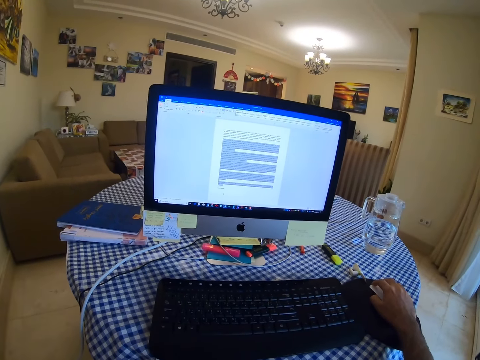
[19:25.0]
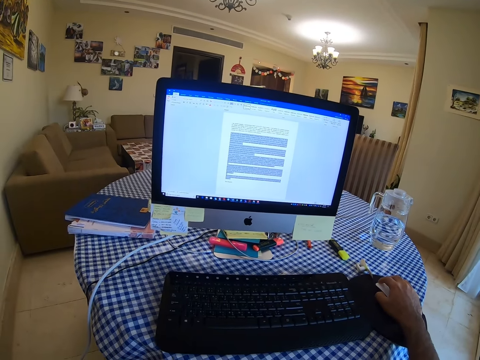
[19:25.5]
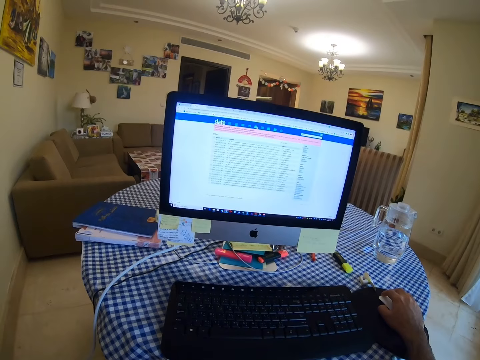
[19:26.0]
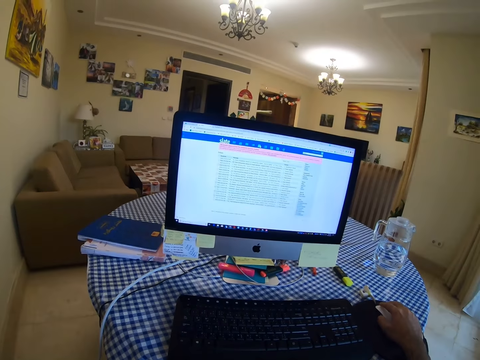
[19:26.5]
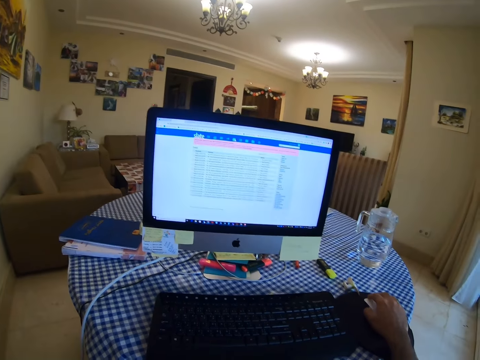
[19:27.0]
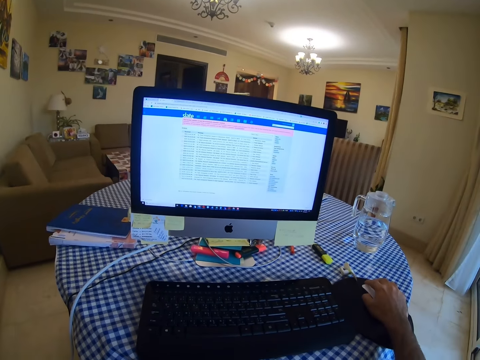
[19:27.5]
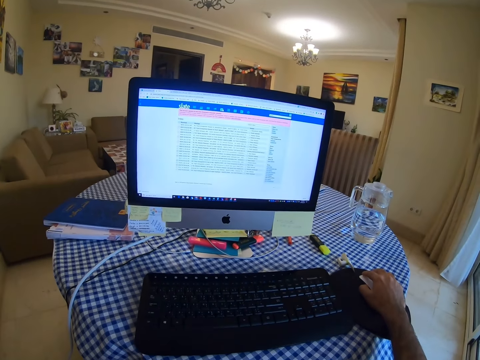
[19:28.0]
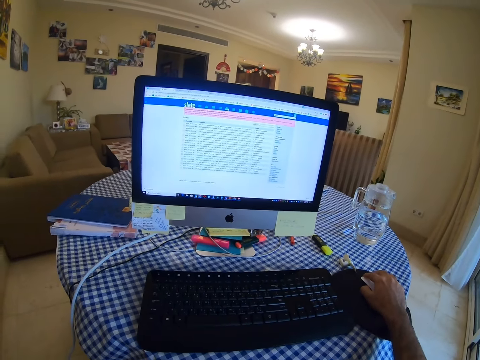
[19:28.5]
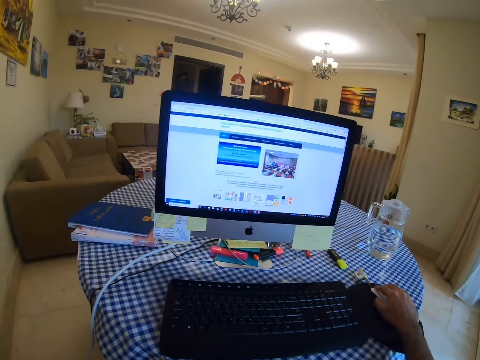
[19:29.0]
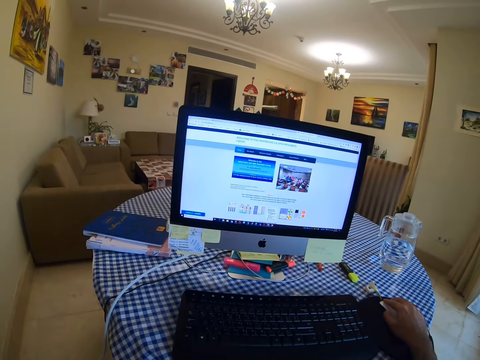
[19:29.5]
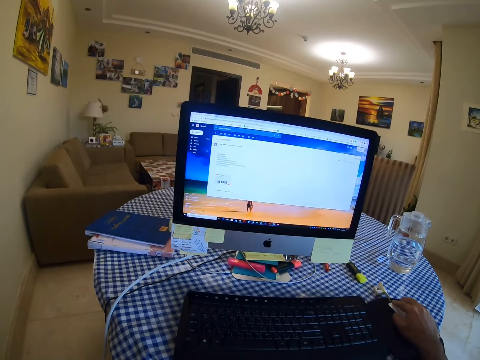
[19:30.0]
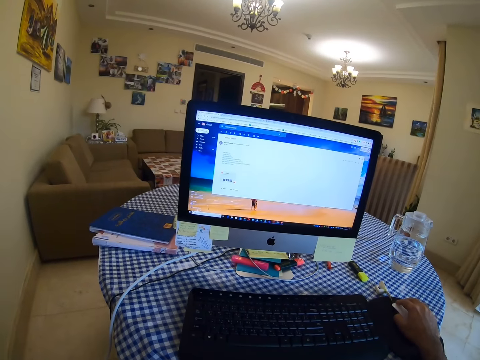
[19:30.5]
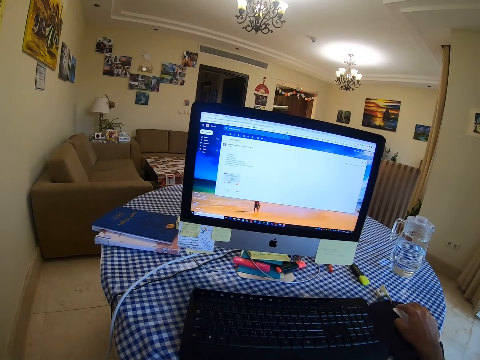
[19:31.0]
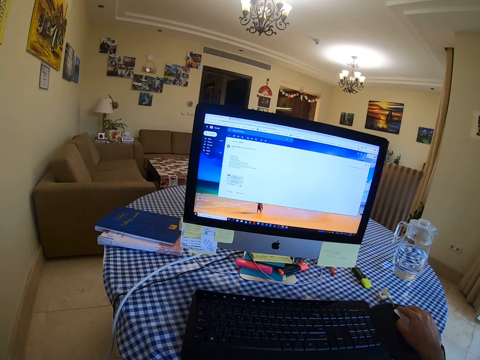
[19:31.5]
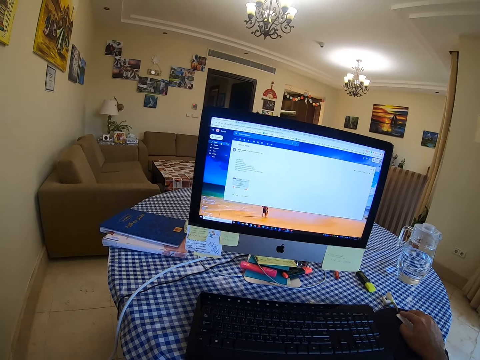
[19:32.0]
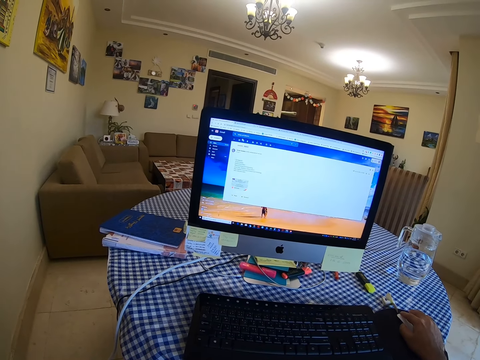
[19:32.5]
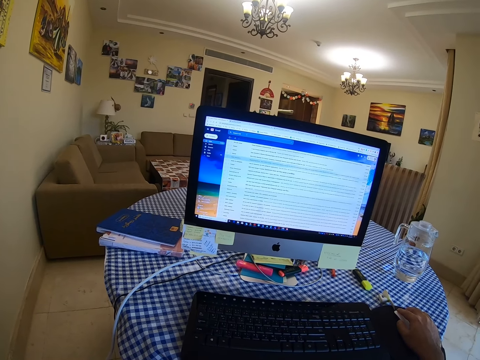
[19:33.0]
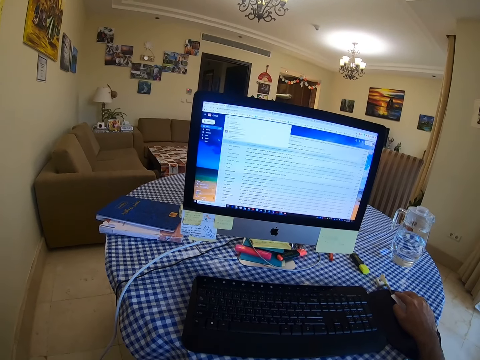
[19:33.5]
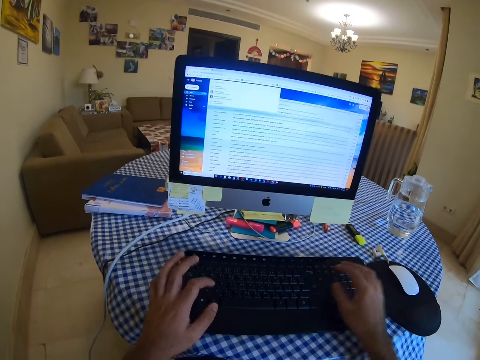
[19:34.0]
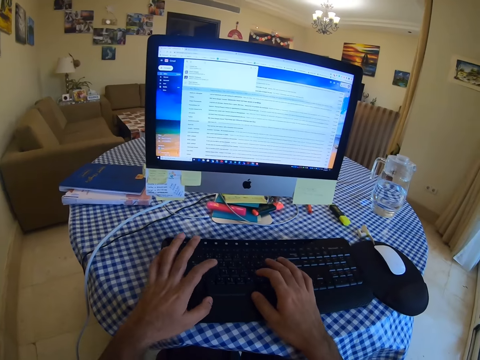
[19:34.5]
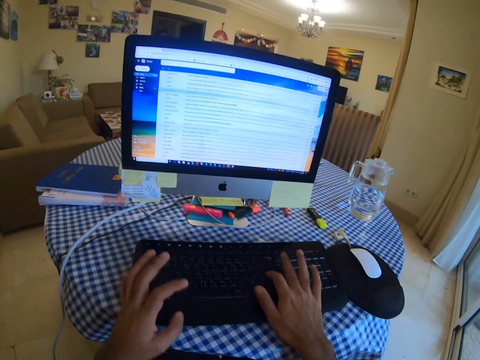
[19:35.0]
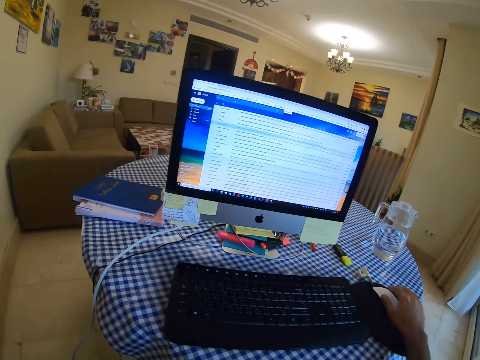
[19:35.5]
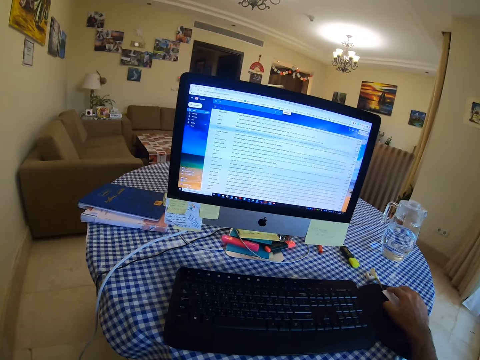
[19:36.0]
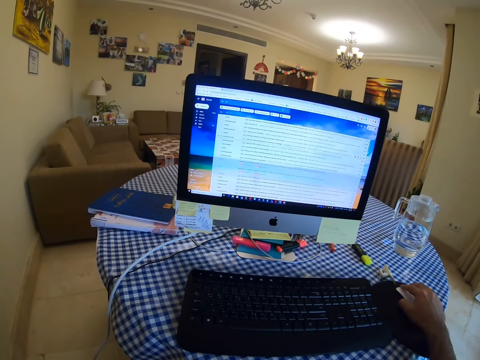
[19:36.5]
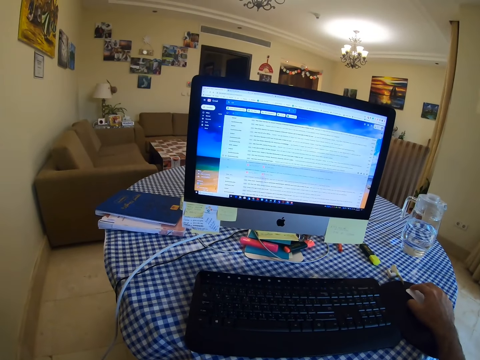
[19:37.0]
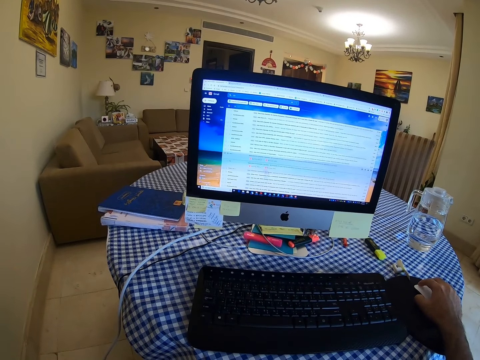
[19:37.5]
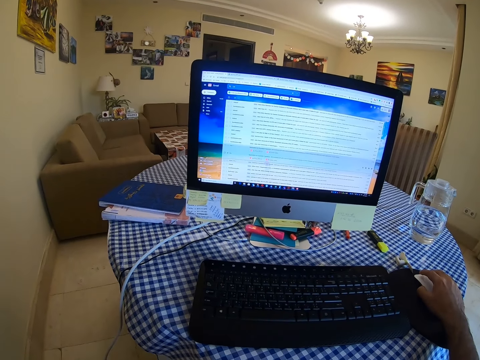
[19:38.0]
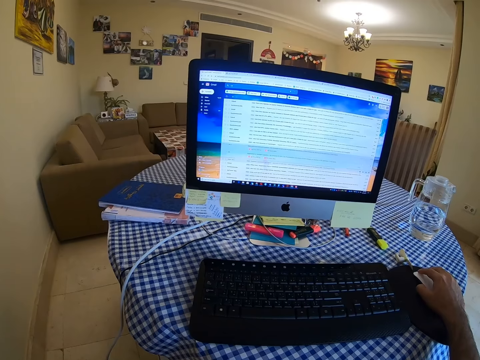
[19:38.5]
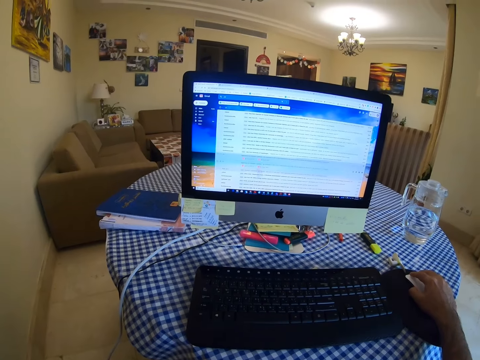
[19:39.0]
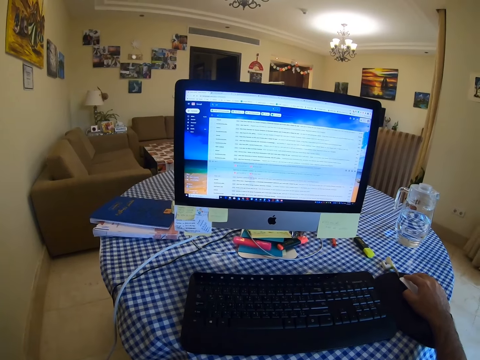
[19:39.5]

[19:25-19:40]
The camera wearer clicks a mouse repeatedly. They type on a keyboard. They hold the mouse. They scroll the computer with the mouse.

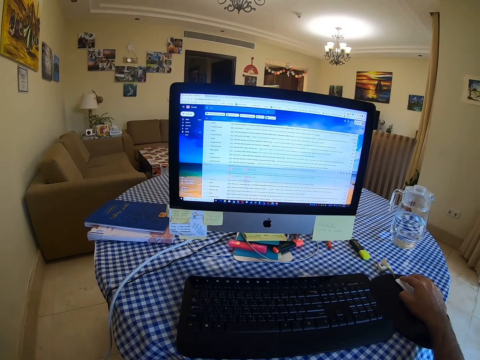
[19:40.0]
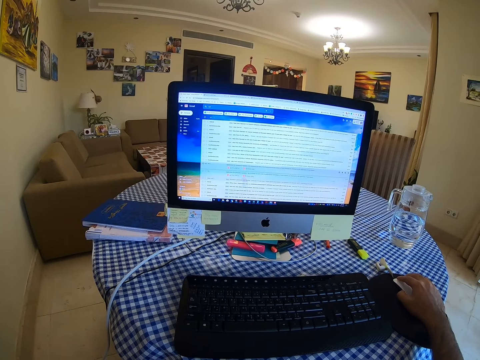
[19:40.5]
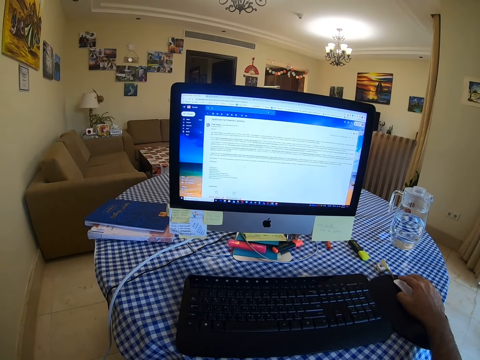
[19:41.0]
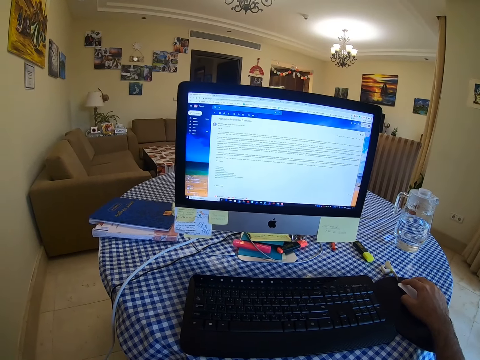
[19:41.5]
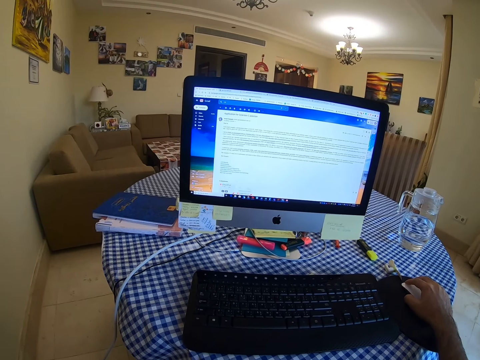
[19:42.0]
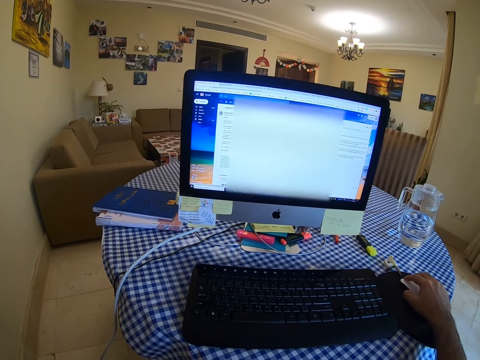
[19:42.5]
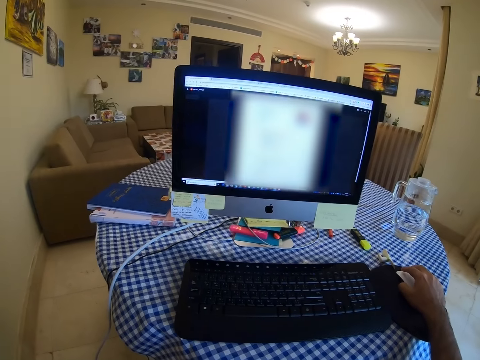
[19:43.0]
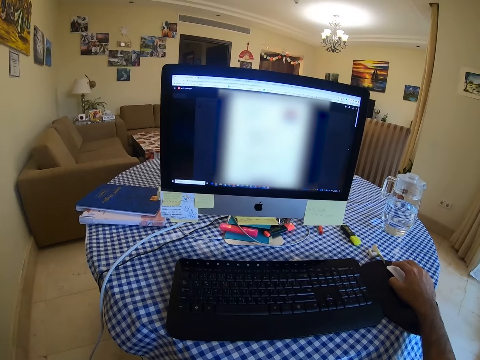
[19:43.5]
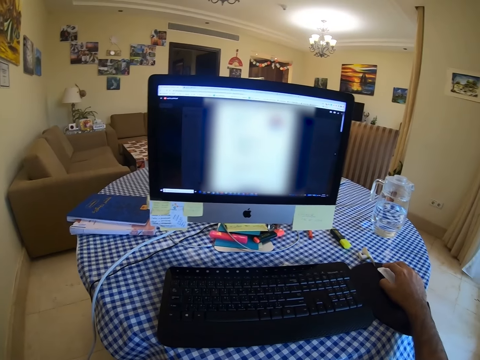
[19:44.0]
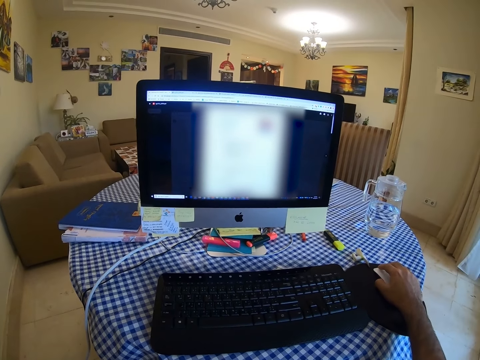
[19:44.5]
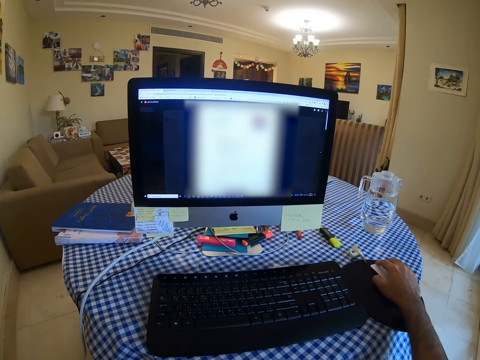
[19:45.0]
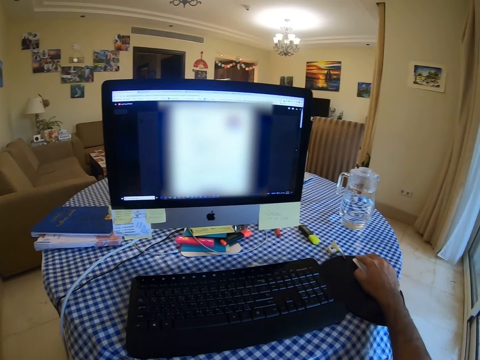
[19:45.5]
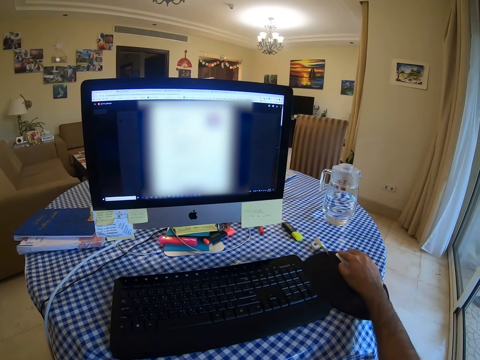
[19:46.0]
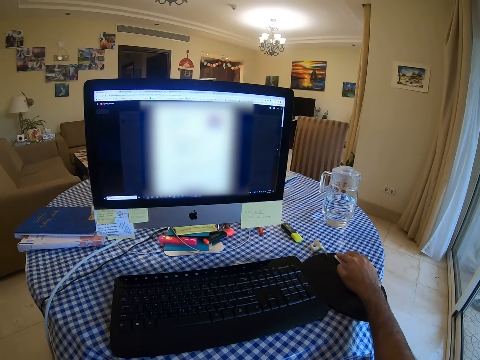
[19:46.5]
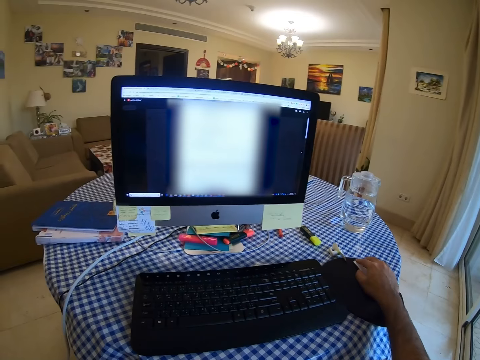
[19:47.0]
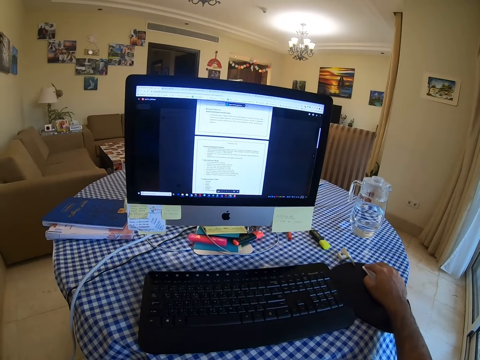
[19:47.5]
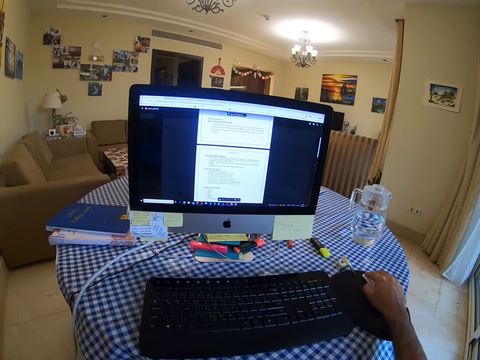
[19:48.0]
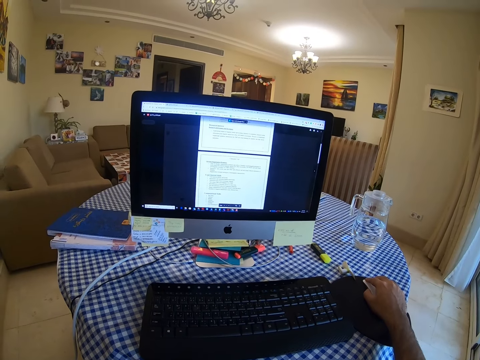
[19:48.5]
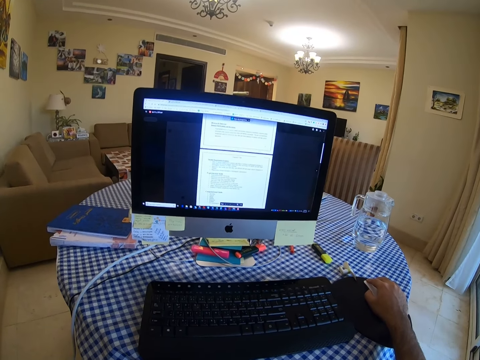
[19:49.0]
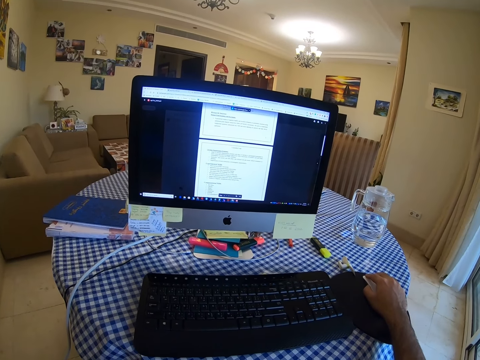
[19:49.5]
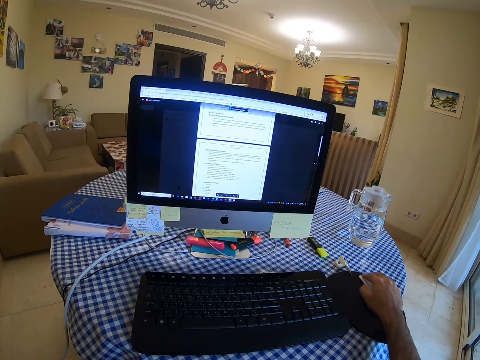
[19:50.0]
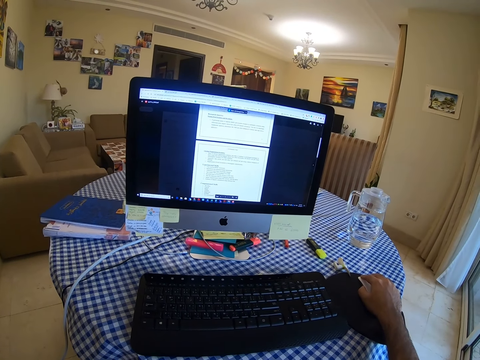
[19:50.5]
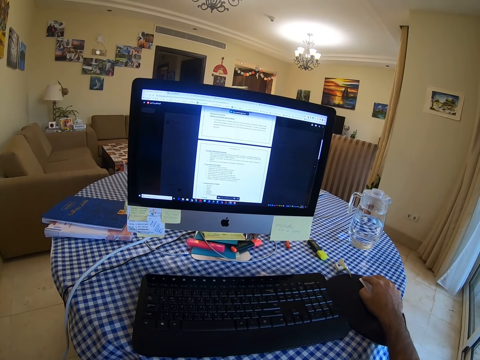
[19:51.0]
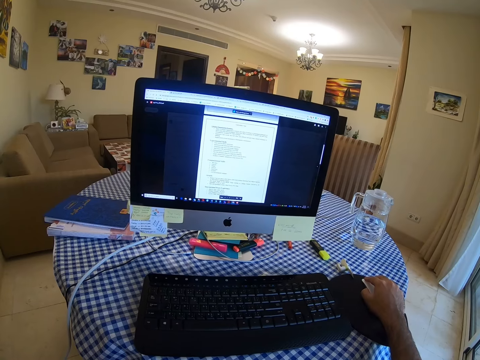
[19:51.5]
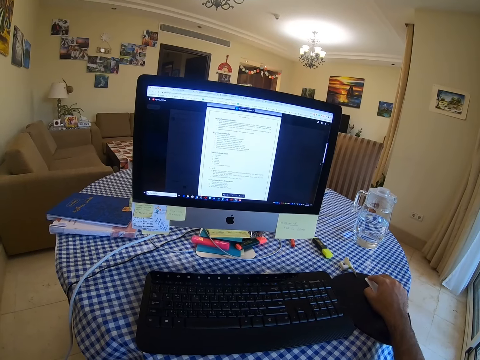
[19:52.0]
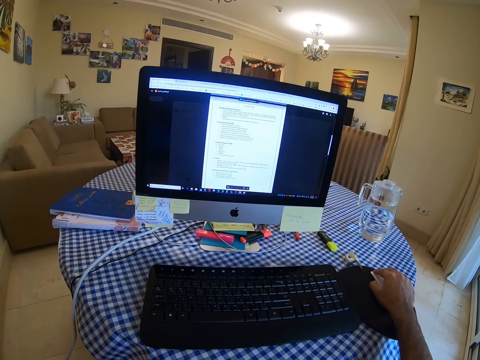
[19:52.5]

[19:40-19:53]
The camera wearer clicks a mouse. They click the mouse again.
